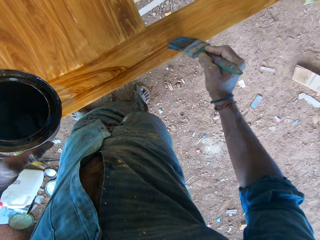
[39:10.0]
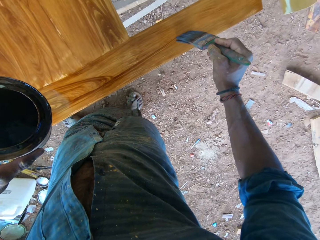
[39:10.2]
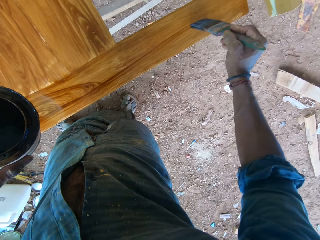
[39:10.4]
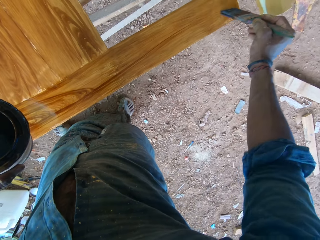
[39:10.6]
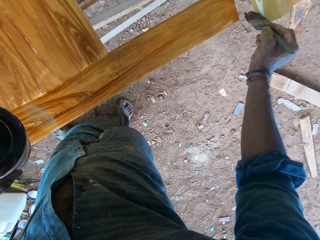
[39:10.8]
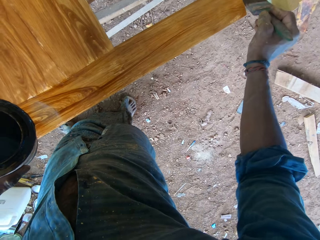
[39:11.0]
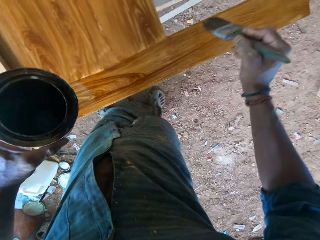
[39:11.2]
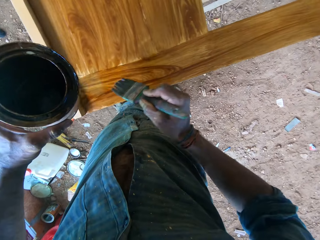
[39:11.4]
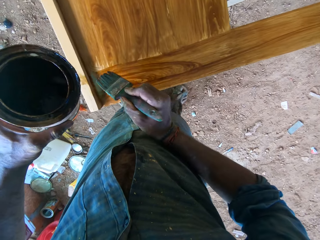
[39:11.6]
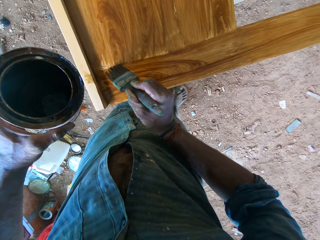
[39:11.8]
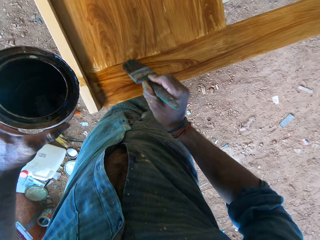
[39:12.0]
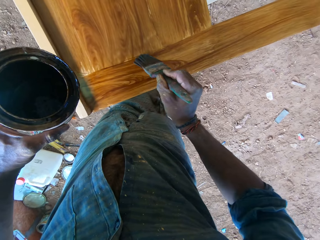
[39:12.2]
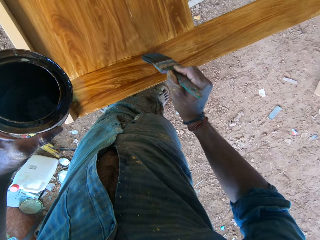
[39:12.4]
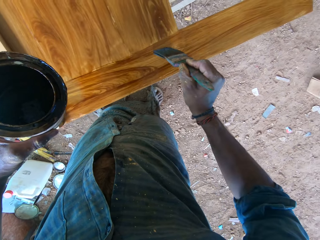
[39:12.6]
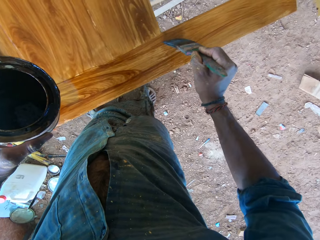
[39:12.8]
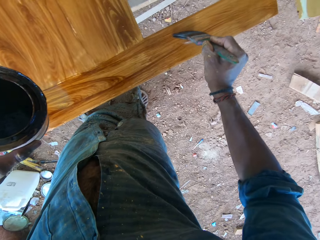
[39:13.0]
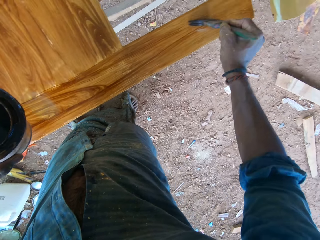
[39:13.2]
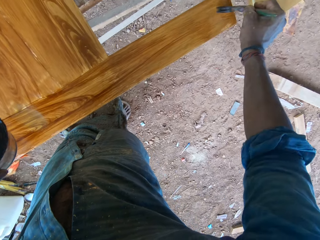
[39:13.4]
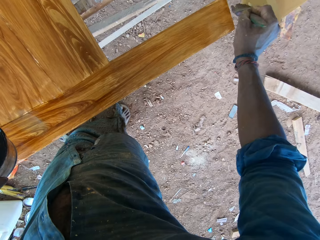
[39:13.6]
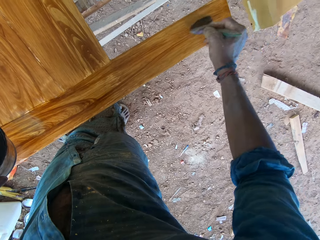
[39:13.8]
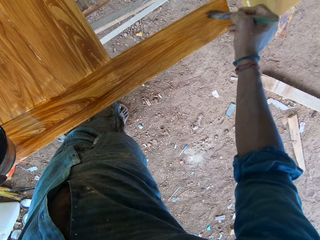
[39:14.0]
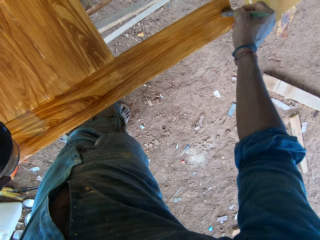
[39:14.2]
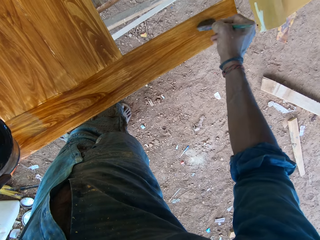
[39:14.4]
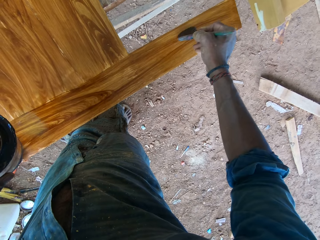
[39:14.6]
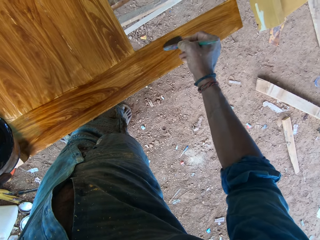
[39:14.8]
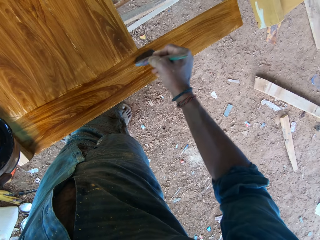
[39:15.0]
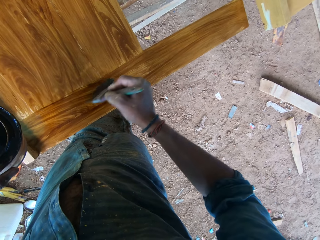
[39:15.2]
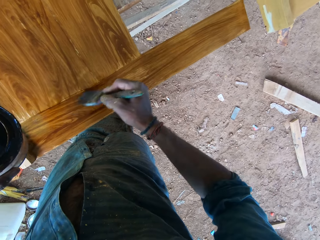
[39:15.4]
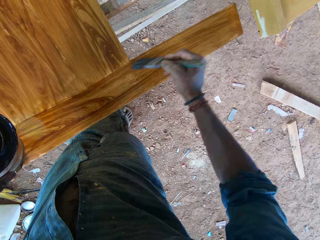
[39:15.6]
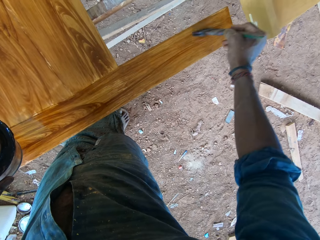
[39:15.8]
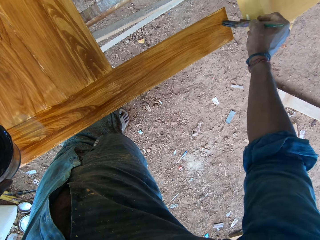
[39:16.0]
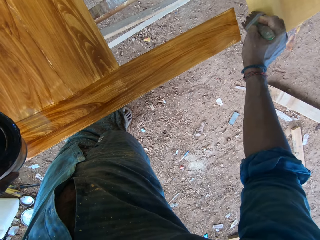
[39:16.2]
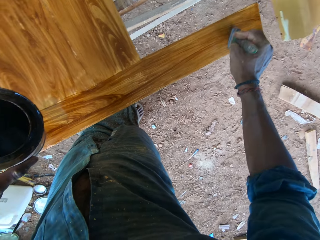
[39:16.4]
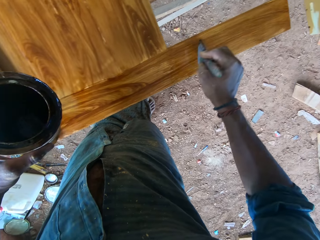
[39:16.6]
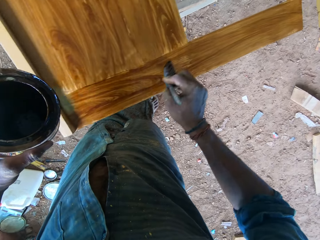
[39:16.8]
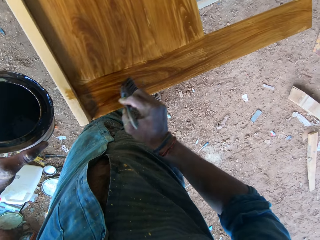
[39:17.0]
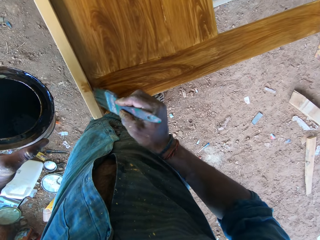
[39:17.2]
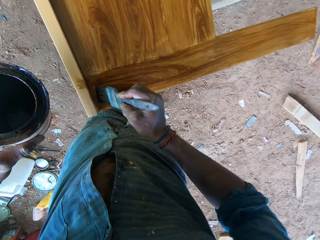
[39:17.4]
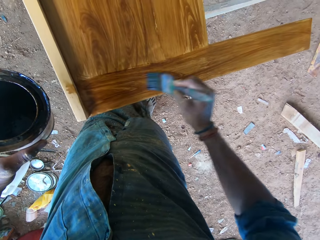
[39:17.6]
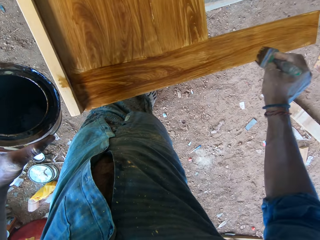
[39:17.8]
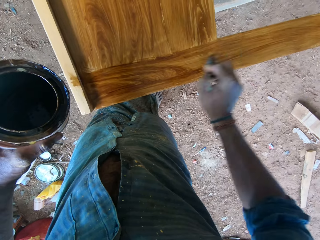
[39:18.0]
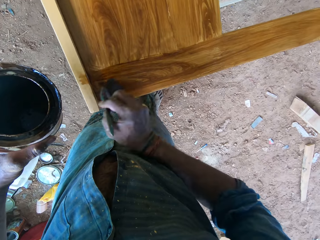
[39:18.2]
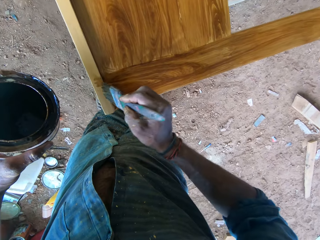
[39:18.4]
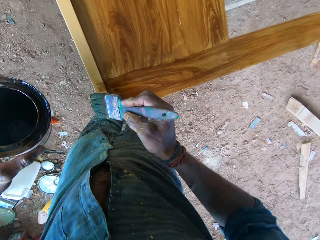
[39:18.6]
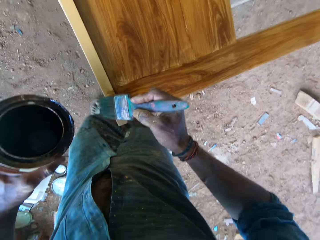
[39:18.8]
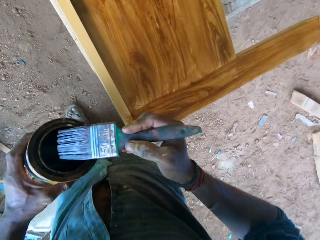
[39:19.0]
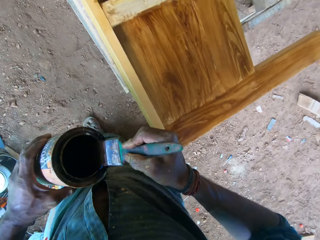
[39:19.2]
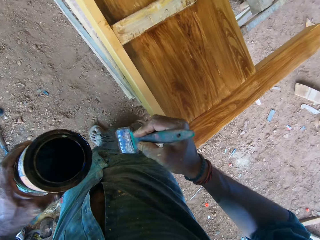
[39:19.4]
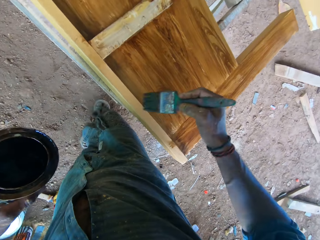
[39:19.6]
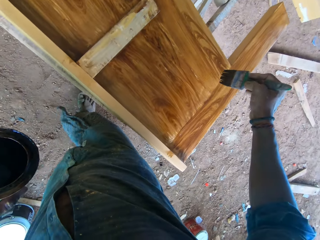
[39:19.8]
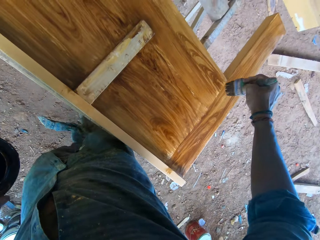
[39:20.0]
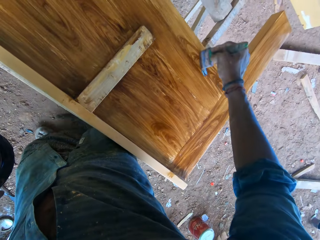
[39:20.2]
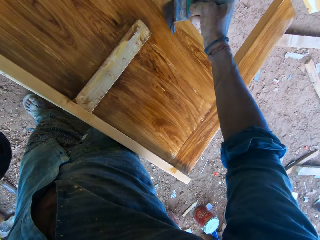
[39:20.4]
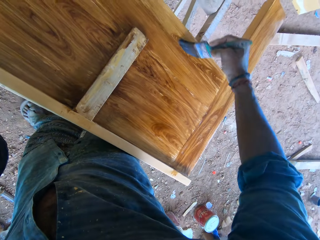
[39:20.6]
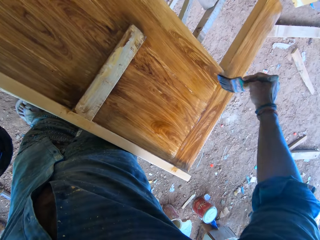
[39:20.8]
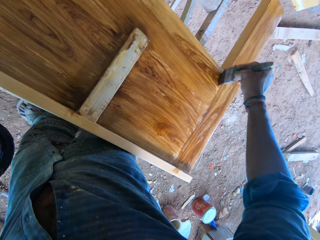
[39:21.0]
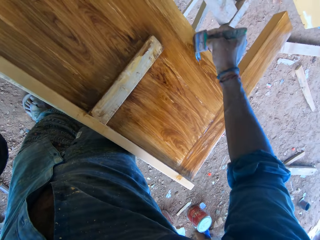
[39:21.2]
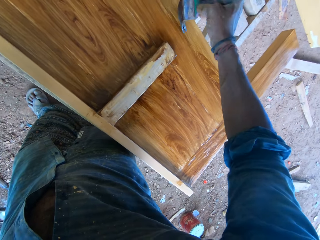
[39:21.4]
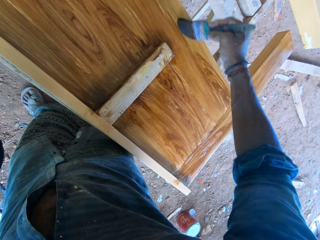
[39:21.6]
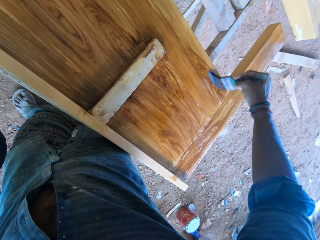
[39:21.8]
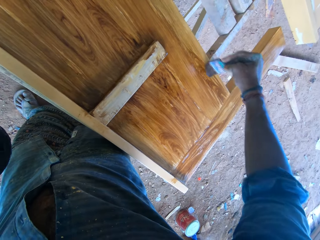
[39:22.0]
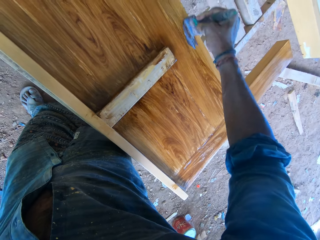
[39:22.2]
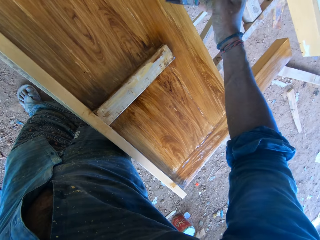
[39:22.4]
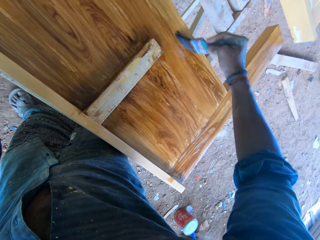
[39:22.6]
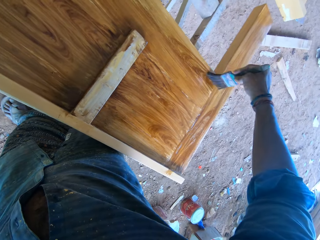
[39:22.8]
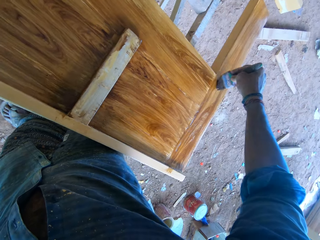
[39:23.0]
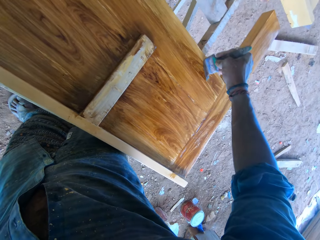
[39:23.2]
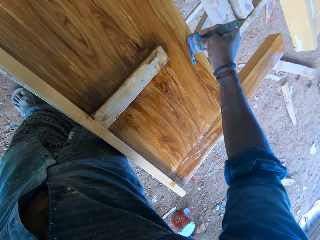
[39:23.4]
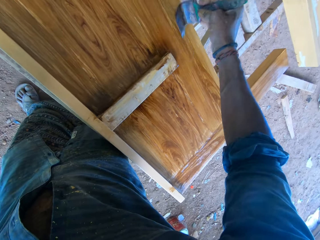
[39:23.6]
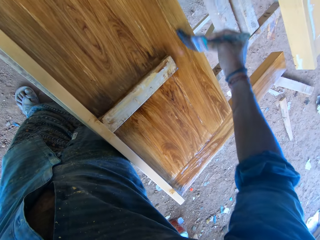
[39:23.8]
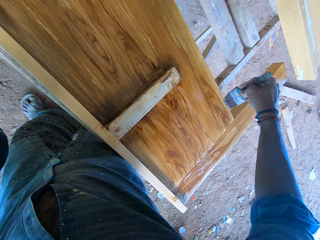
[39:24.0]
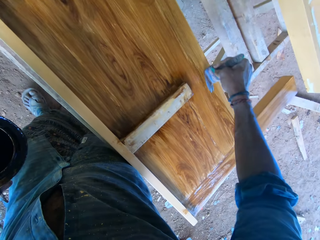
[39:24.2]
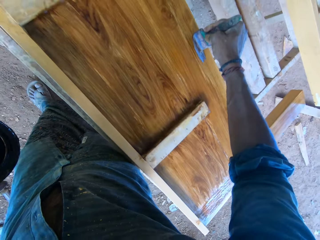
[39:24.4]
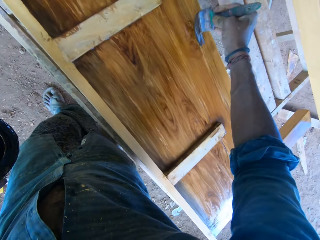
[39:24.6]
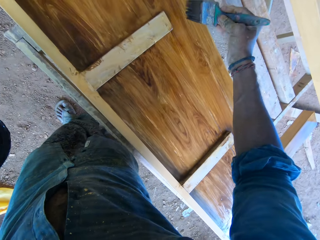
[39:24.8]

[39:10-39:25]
The camera wearer slides the paintbrush along the rim of the can of lacquer with his right hand. He polishes the wooden board on the workbench frame with the paintbrush in his right hand.

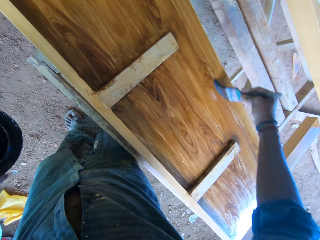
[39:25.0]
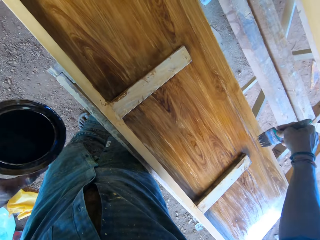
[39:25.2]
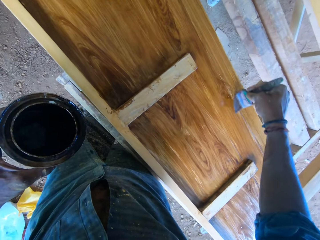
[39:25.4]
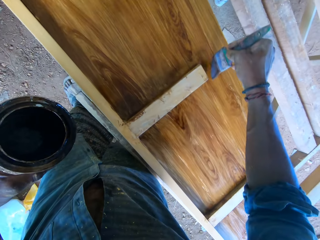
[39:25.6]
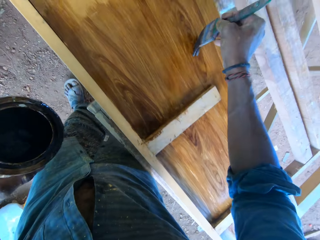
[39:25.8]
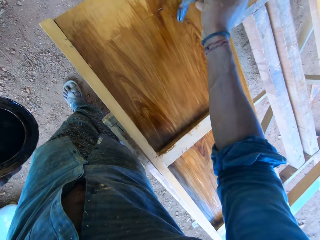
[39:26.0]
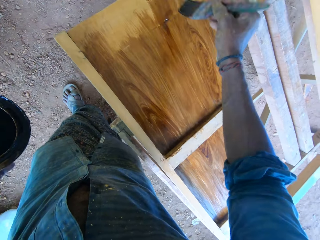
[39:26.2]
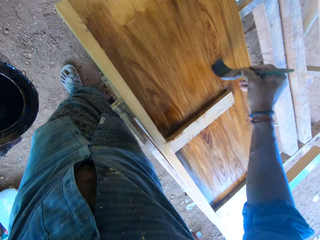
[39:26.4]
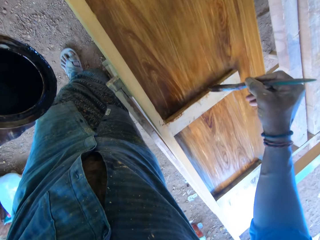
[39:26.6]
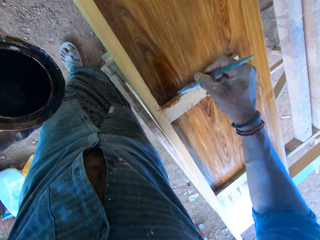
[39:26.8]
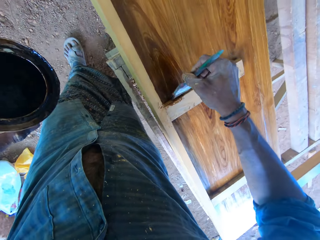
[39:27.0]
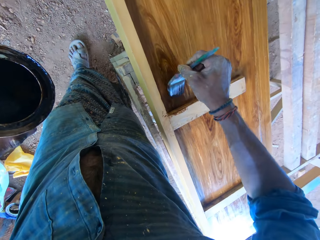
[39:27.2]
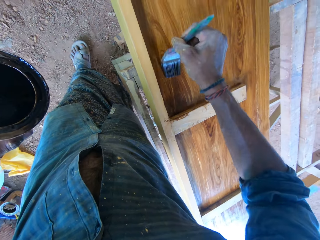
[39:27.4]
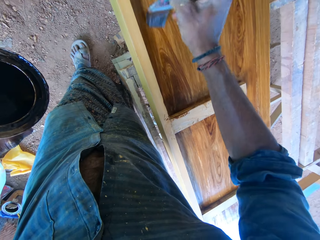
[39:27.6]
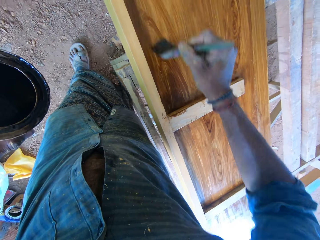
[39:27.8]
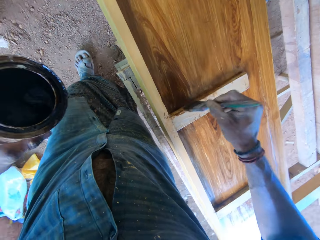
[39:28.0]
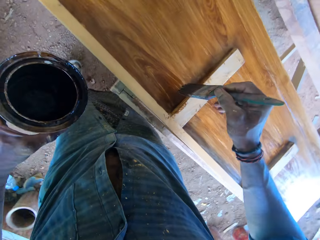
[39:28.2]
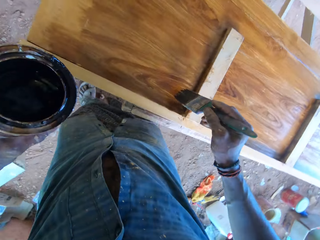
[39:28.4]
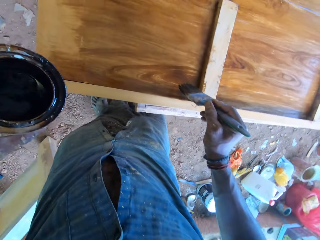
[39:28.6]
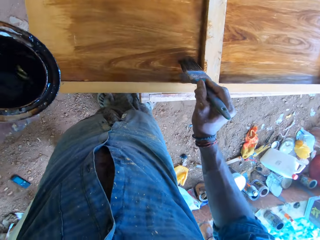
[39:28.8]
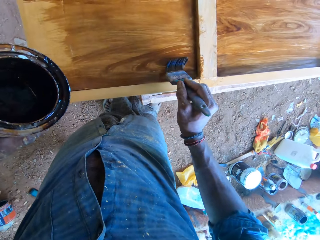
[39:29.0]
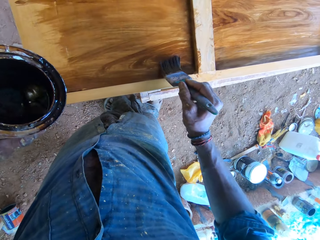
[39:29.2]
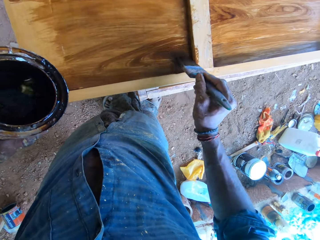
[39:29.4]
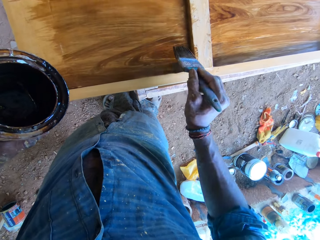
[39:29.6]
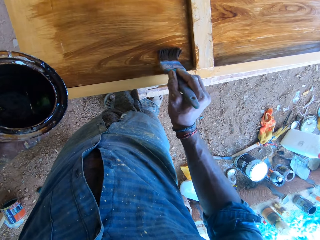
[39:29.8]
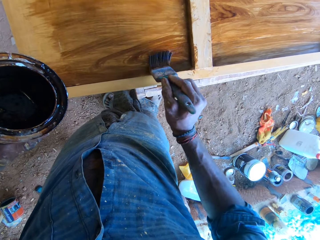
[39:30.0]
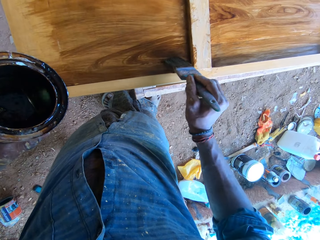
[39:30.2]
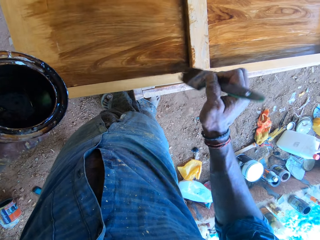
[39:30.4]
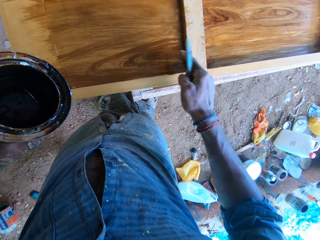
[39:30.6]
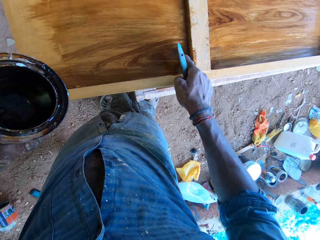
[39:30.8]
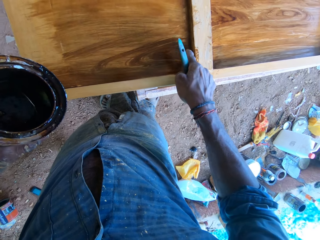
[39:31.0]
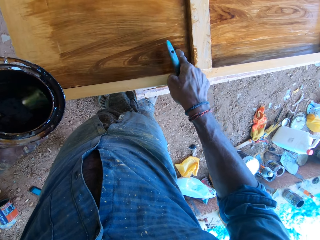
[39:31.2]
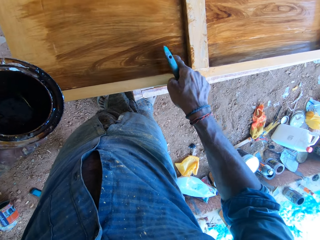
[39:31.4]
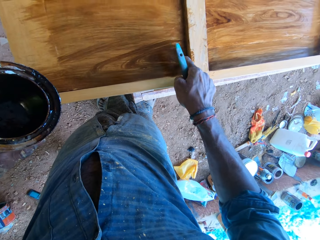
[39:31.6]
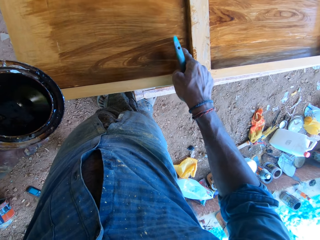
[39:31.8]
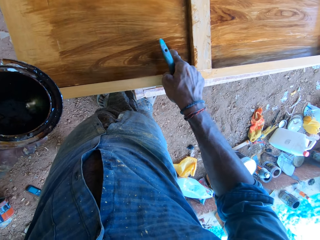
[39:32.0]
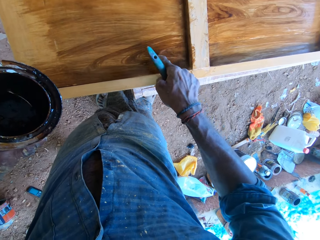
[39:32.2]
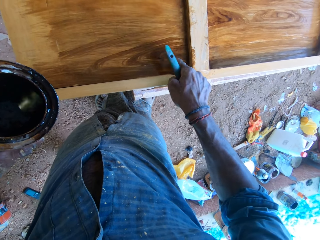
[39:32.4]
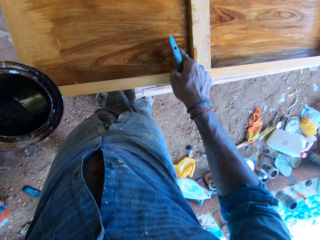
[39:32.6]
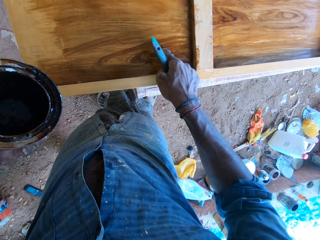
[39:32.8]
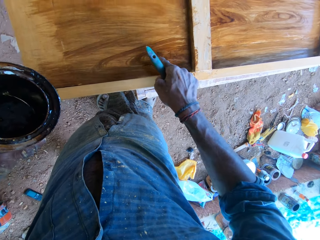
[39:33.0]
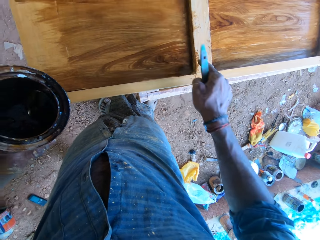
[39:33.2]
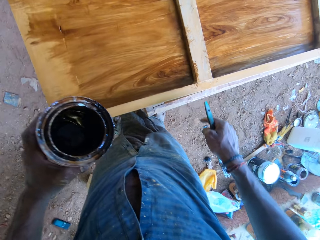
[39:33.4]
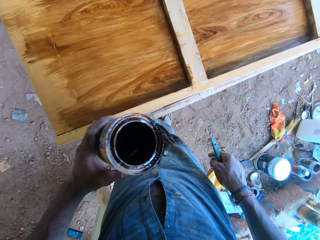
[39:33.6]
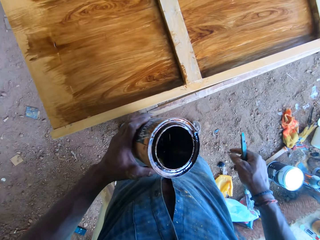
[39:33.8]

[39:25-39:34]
The camera wearer makes a pattern on the wood. He adjusts the design on the wooden board on the workbench frame with a finger of his right hand. He wipes the paint with his finger.
